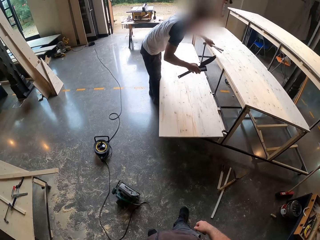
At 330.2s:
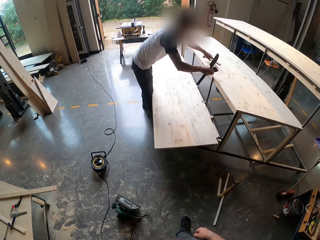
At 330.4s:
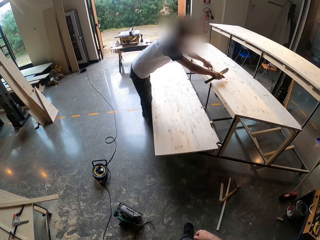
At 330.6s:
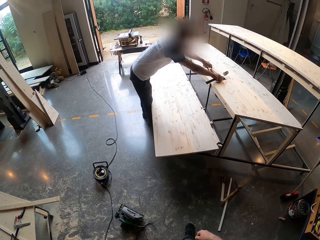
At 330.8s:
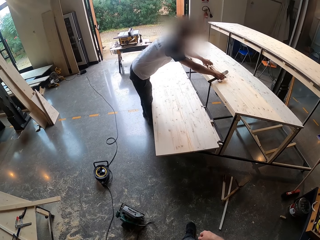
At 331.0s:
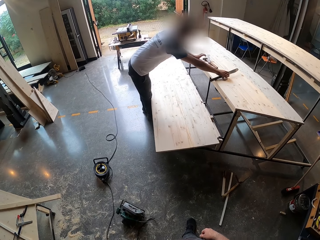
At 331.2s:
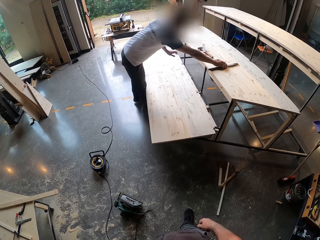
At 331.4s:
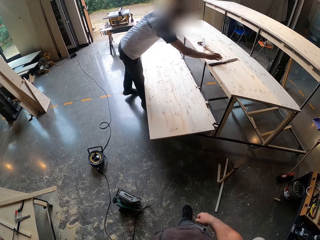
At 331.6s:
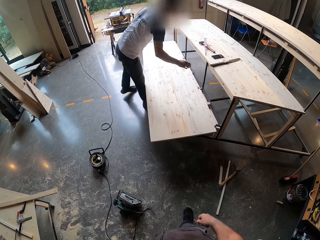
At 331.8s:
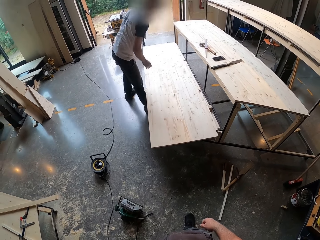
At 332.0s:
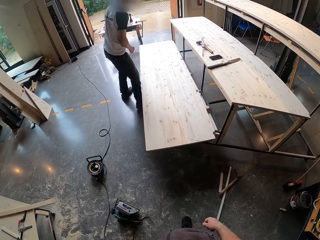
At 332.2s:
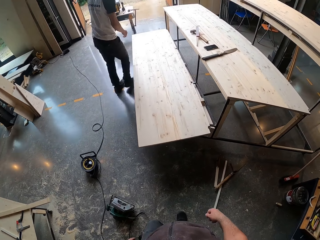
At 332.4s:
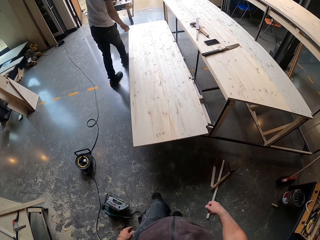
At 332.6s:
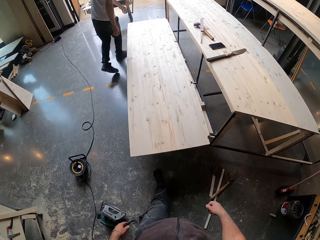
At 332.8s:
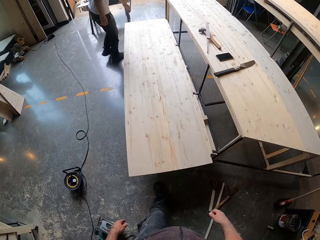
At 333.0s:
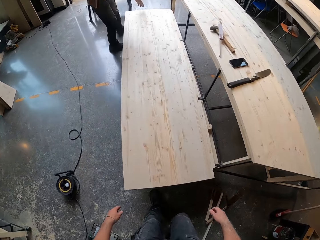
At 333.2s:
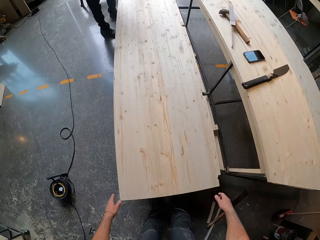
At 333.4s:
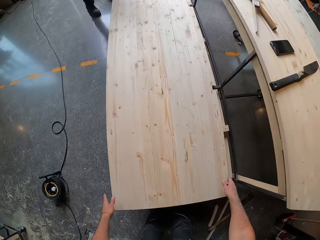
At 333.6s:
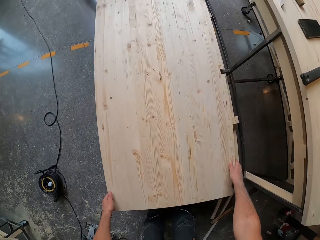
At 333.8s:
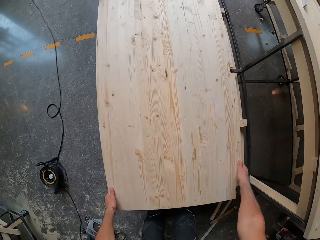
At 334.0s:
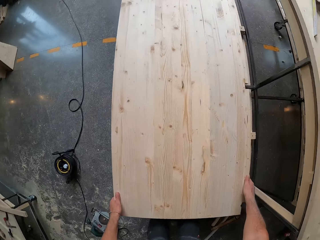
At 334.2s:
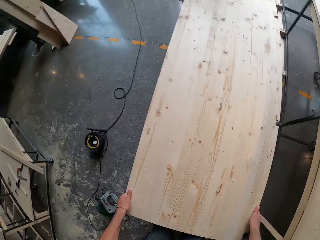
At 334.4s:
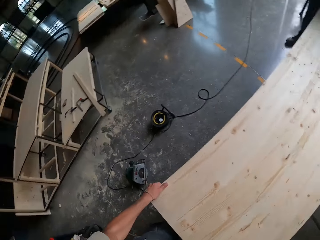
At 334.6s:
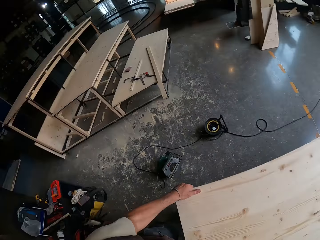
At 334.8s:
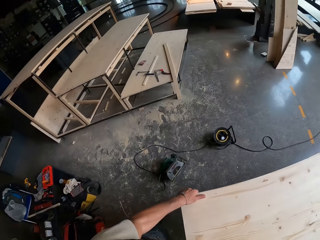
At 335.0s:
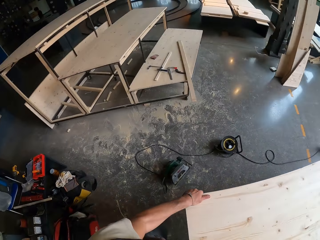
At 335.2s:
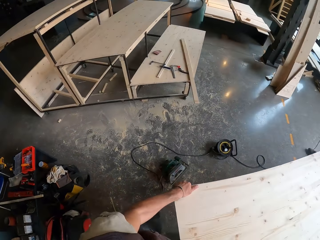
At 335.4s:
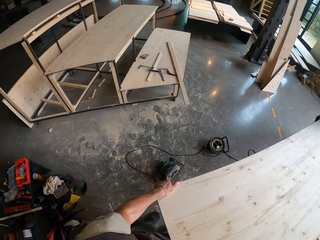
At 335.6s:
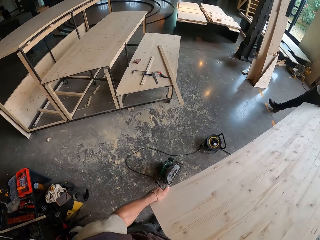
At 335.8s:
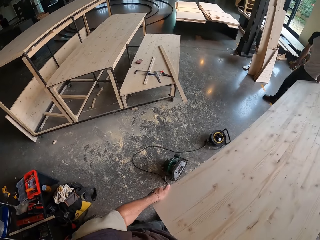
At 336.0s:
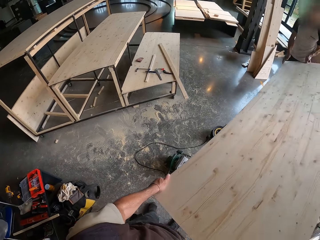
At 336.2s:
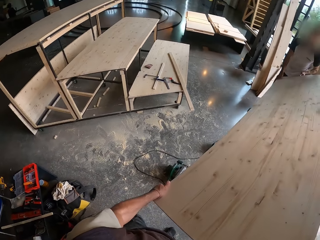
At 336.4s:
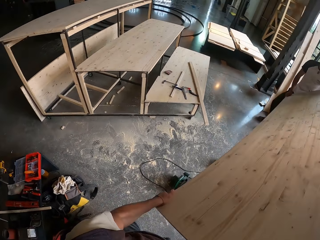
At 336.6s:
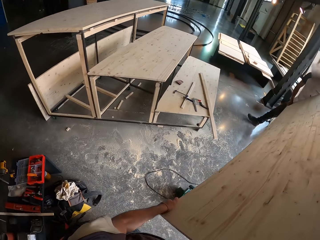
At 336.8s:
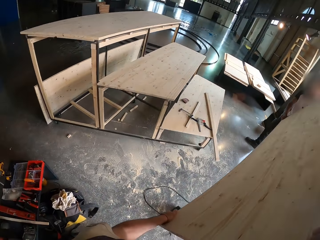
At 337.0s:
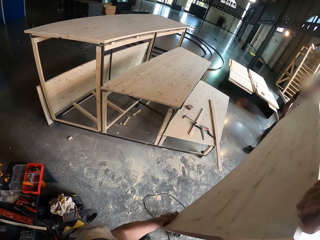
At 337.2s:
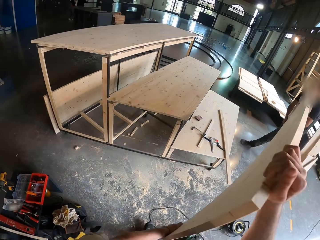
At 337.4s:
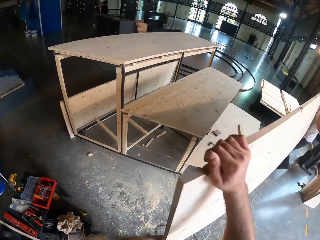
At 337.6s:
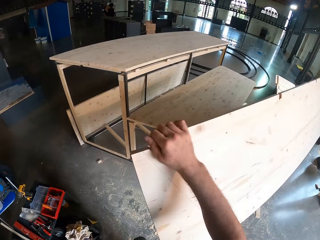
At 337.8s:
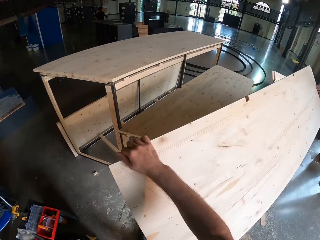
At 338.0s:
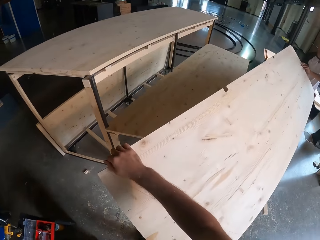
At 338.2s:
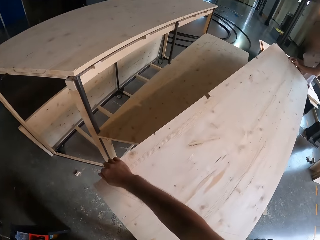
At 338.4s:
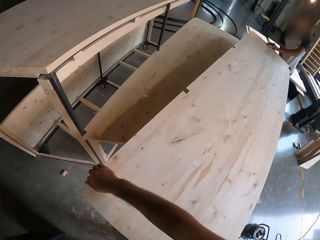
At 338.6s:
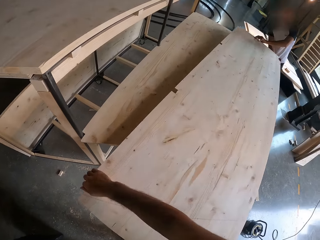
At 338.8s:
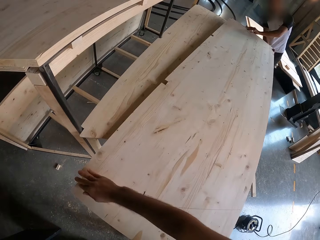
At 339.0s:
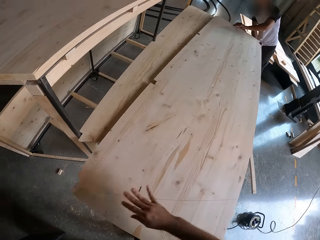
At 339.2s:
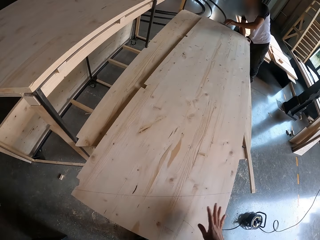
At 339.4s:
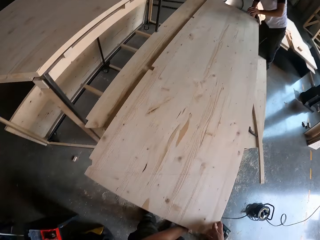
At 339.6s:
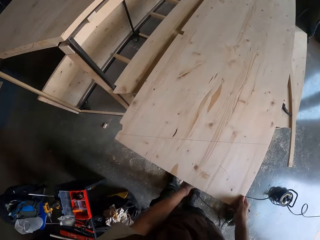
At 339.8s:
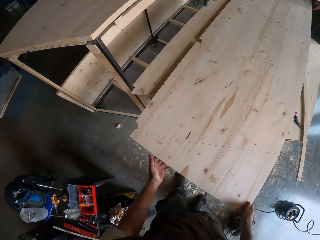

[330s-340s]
The man places the foldable ruler and the hammer on the plank of wood with his left hand. The man places the saw and the phone on the plank of wood with his right hand. The man walks around a garage. The camera wearer walks around the garage. The camera wearer and the man carry the plank of wood with their hands. The camera wearer picks up the board. The camera wearer and the man place the plank of wood on a table with their hands.

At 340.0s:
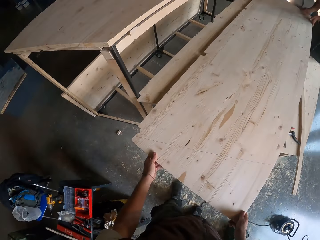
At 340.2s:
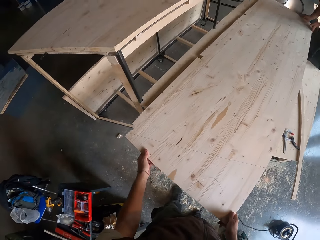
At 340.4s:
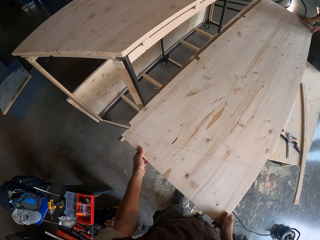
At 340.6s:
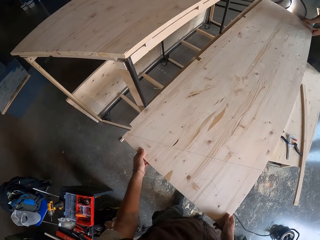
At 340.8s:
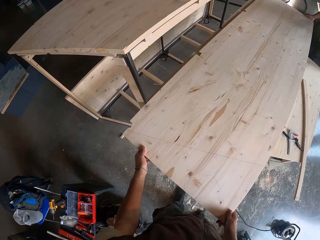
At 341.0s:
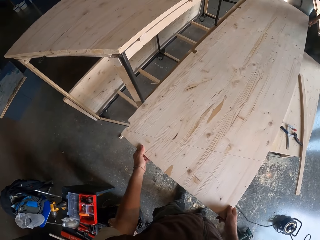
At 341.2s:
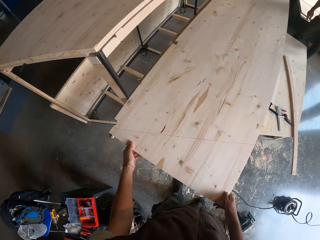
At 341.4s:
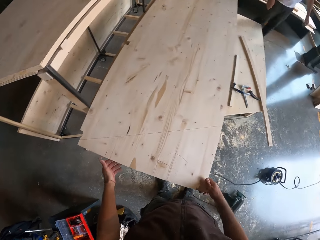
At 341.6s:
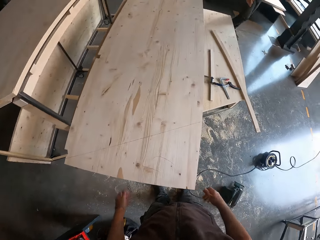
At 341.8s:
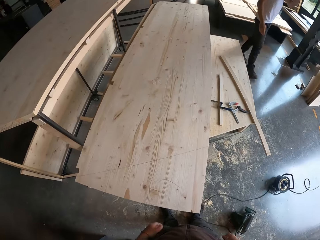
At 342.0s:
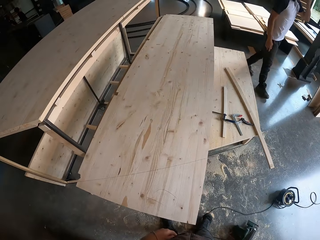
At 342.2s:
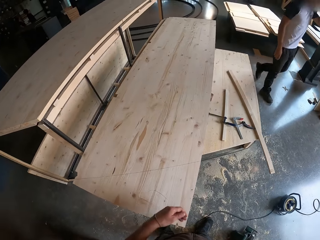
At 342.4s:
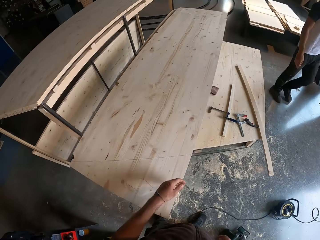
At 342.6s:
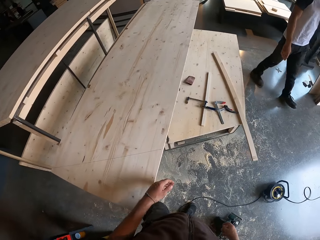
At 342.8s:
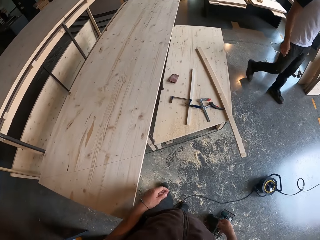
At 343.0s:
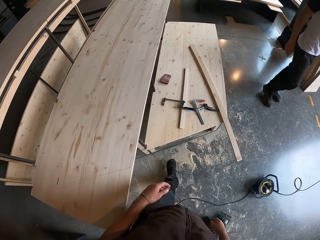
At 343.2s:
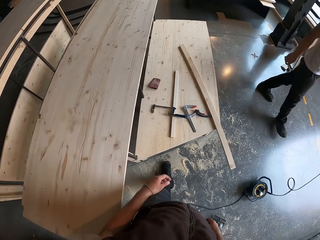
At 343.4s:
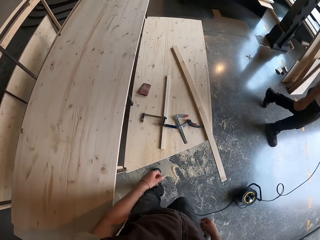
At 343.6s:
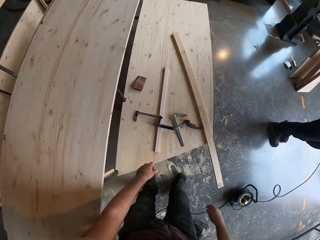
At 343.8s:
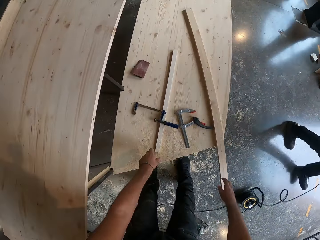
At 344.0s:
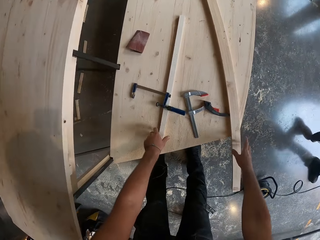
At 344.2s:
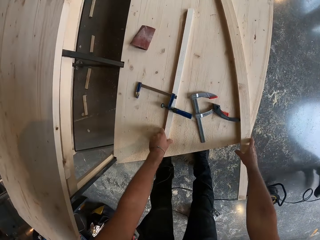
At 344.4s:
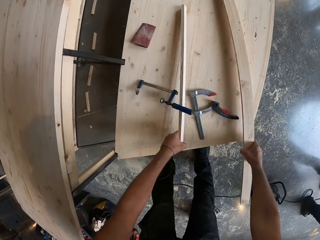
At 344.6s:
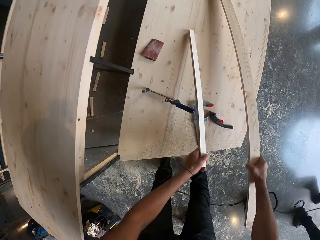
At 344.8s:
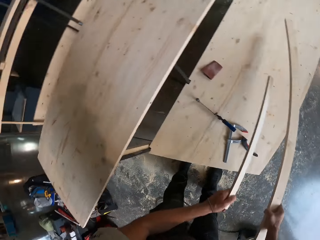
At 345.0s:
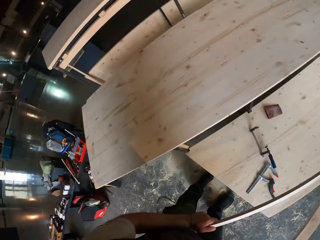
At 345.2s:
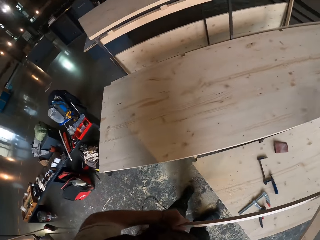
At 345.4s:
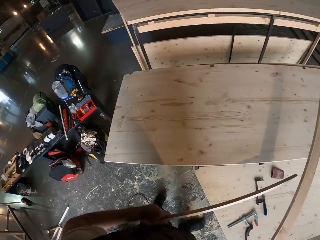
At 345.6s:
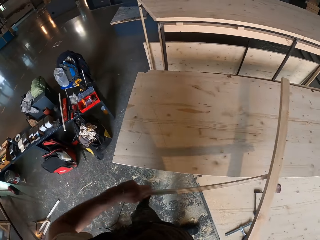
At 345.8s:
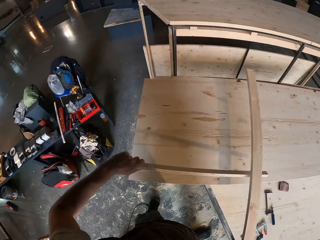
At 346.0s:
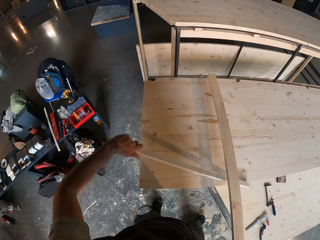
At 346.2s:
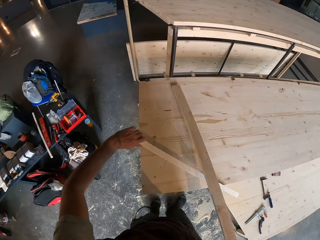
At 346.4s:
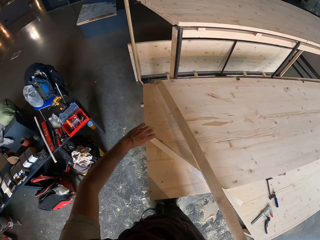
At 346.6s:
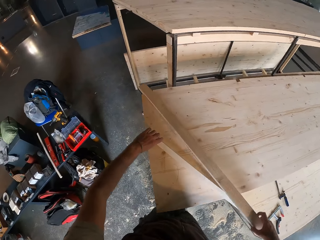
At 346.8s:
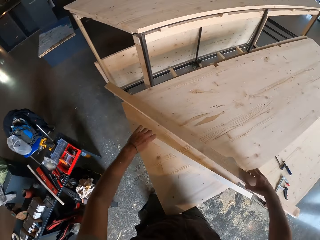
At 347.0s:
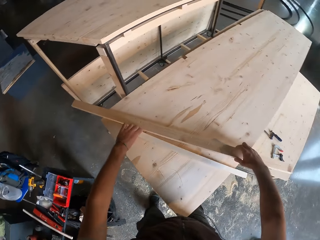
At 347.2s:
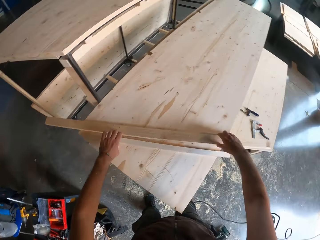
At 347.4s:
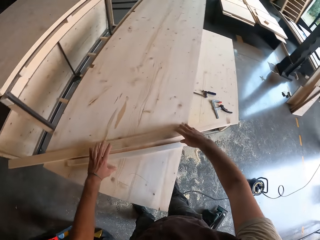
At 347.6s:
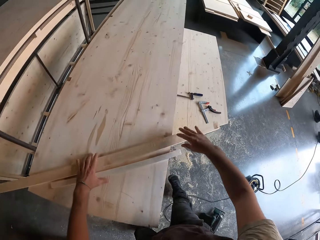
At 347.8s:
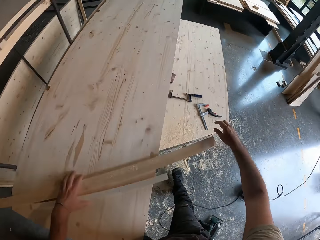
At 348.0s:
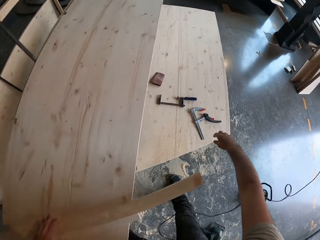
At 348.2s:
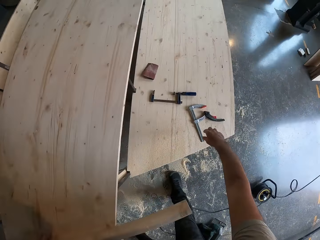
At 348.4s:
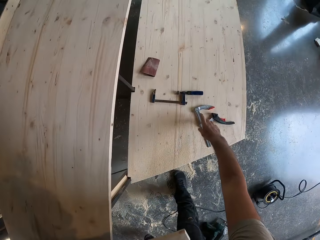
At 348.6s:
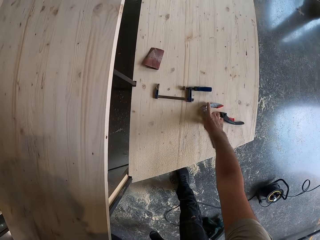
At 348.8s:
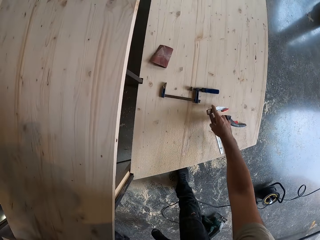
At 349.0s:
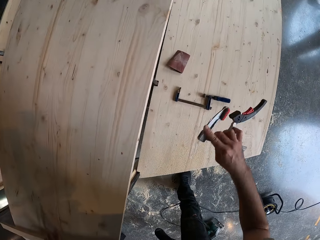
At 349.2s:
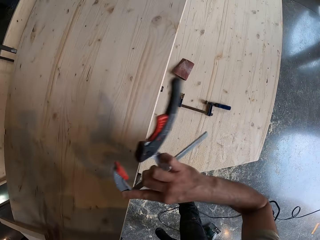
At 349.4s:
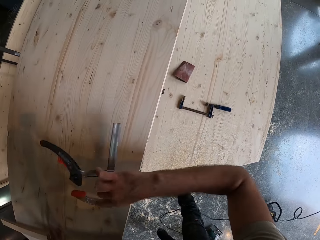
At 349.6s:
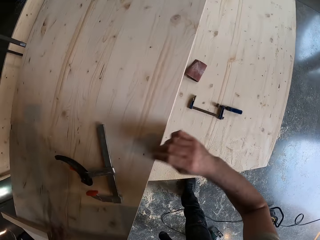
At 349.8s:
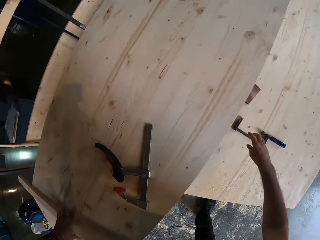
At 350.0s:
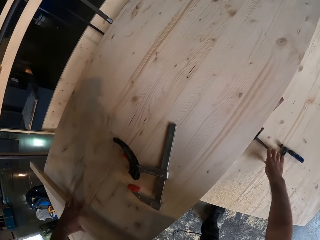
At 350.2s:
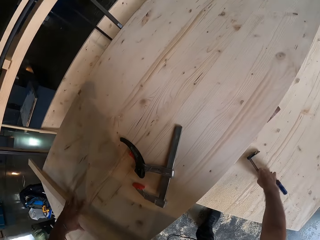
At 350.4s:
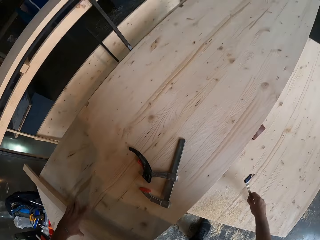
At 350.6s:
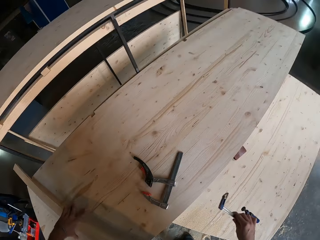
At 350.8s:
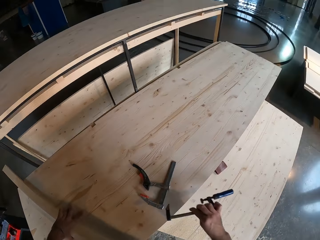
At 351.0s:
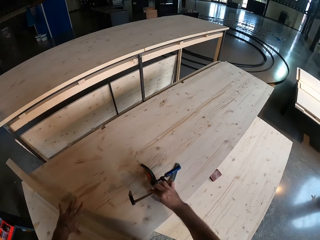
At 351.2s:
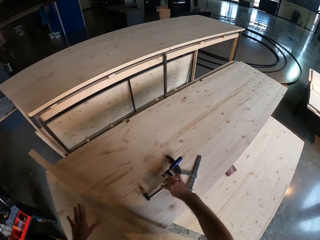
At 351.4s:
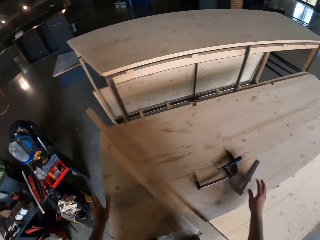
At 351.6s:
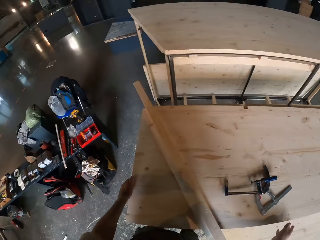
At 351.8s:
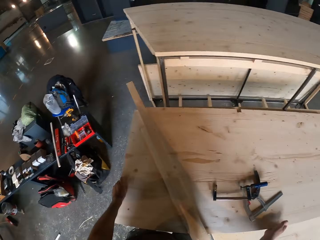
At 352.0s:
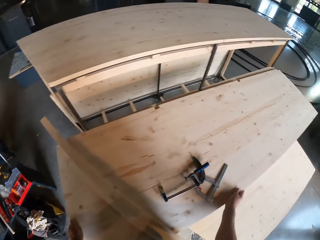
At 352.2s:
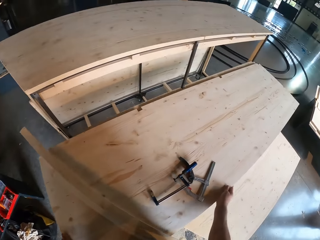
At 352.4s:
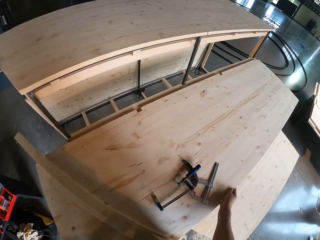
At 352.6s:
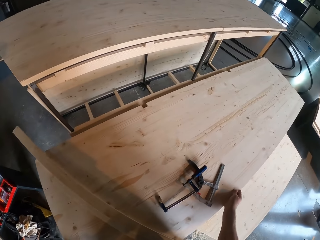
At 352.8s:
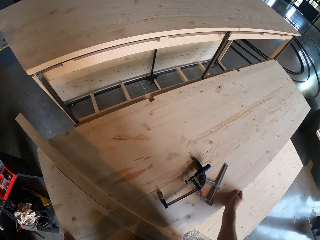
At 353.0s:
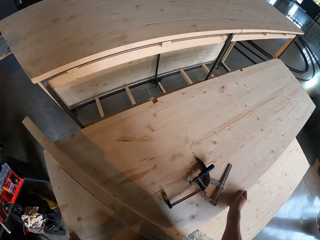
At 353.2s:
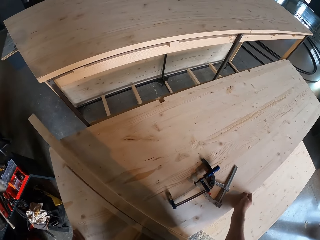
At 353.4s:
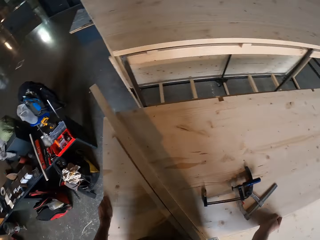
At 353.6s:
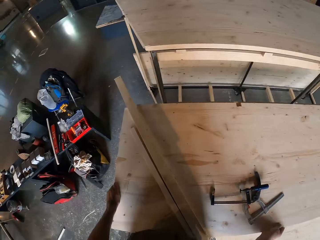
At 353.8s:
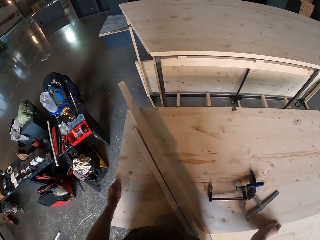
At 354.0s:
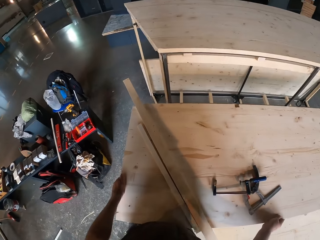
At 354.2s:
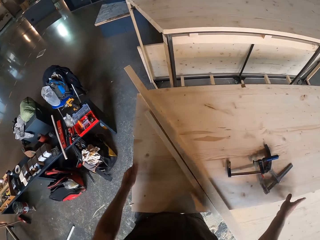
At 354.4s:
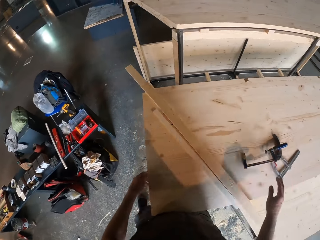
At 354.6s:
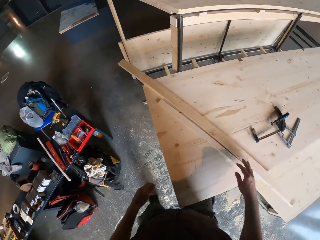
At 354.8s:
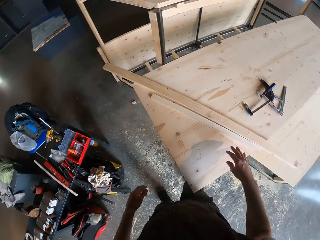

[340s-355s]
The camera wearer adjusts a board on a table. He walks around a garage. A man walks around the garage. The camera wearer picks up a plank from the plank of wood with his left hand. He picks up a plank from the plank of wood with his right hand. He places the planks on the plank of wood with both hands. He walks around the garage. He picks up a steel clamp or calipers on the plank of wood with his right hand. He places the steel clamp on the plank of wood with his right hand. He picks up a blue clamp or wrench on the plank of wood with his right hand. He places the blue clamp on the plank of wood with his right hand. He shifts the plank of wood on the table with both hands.
